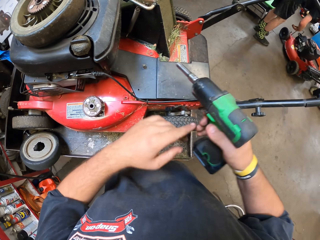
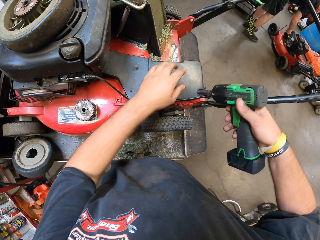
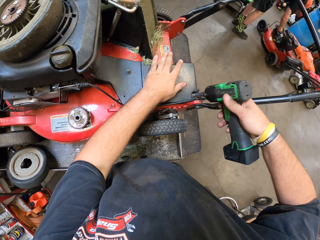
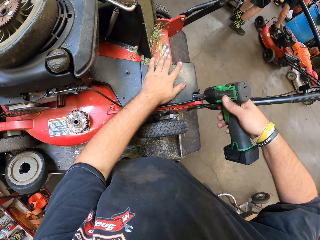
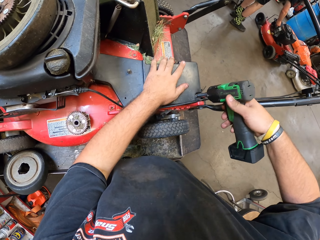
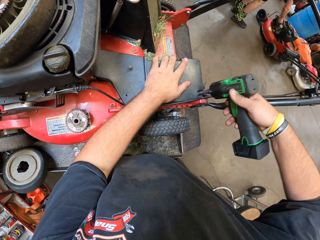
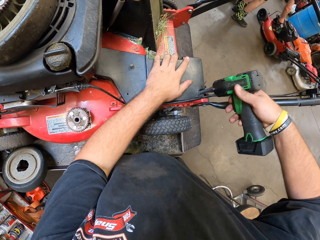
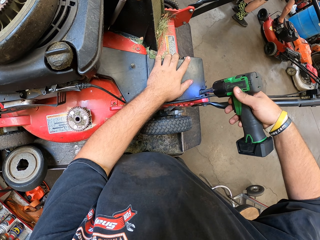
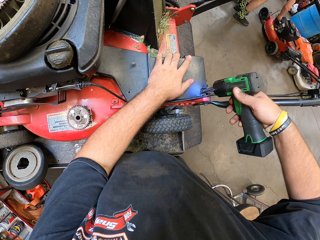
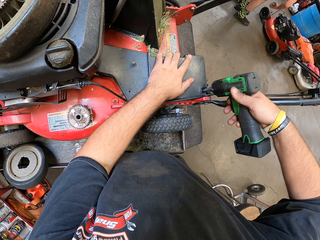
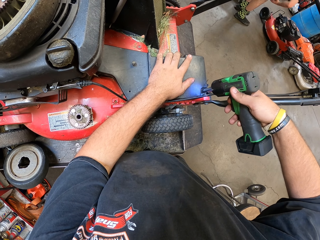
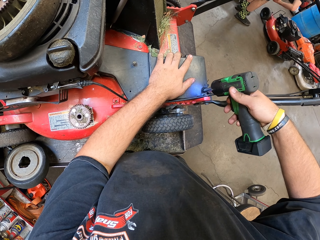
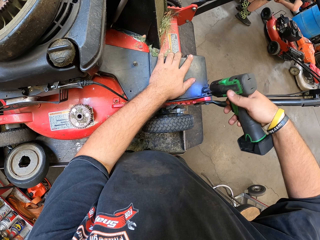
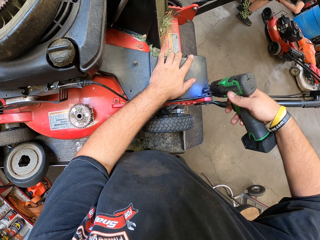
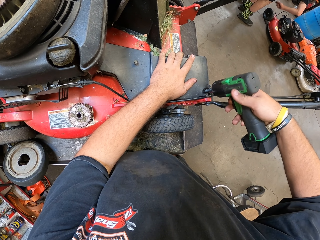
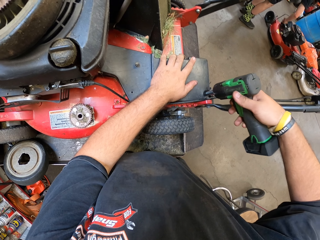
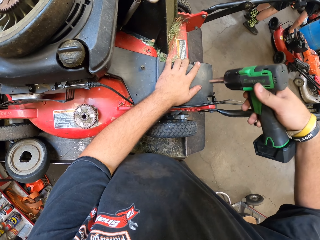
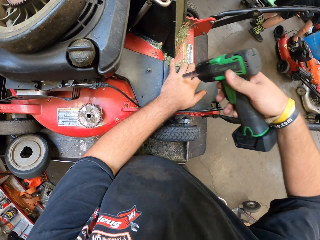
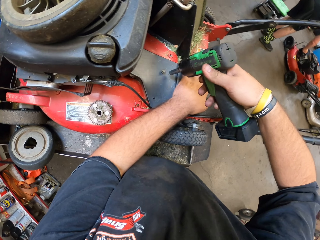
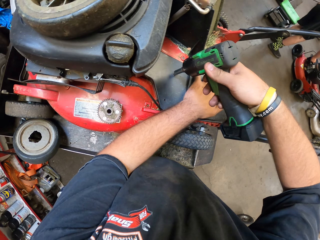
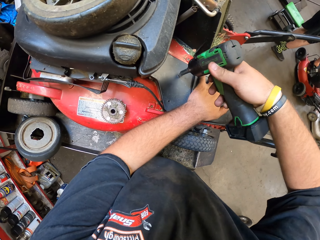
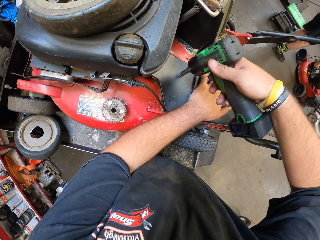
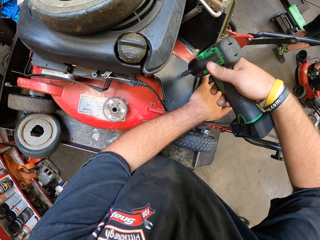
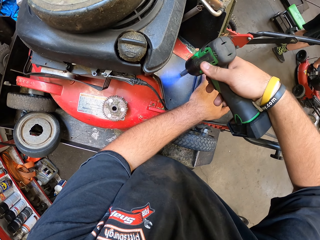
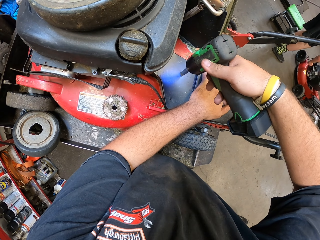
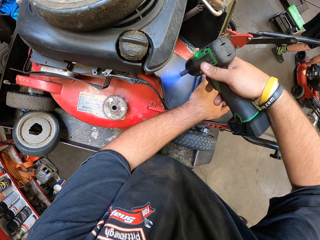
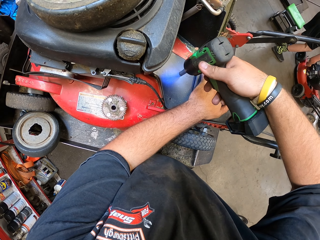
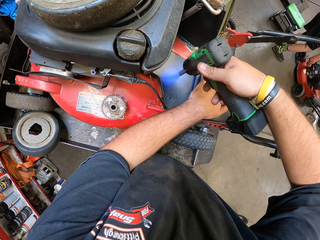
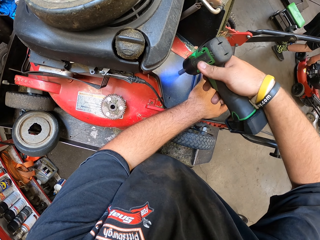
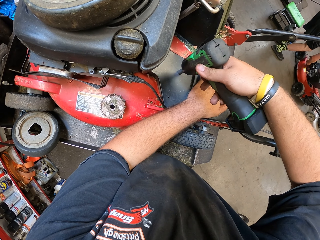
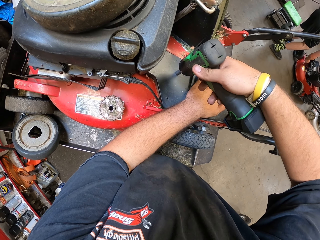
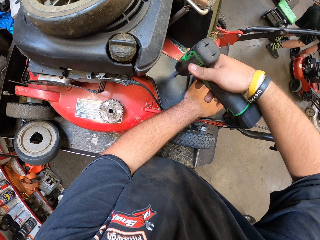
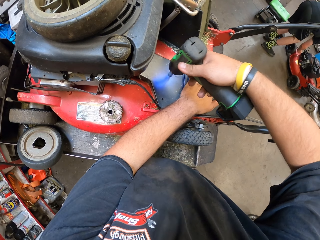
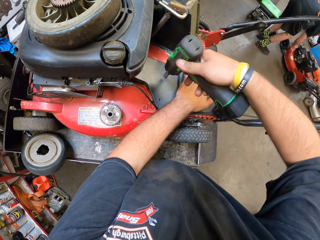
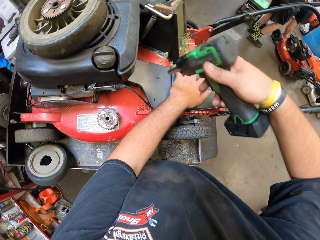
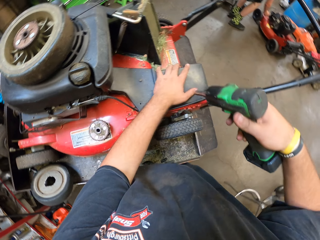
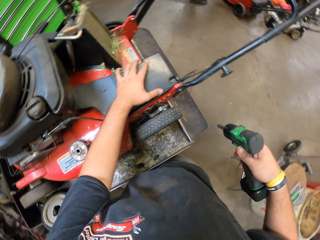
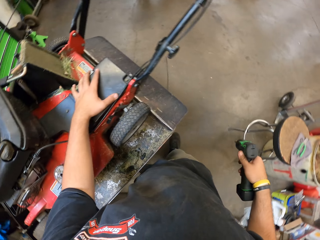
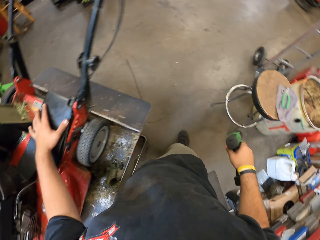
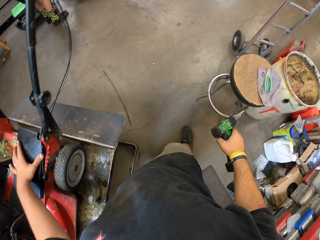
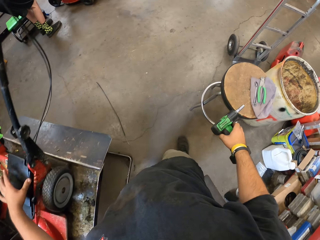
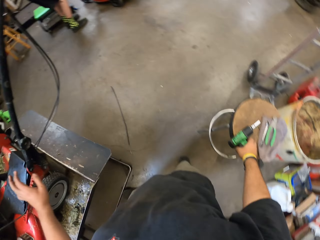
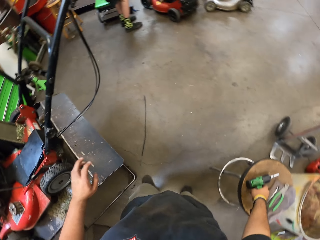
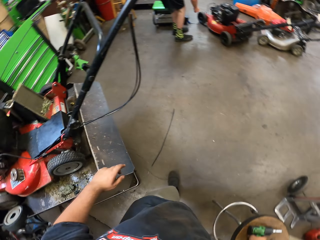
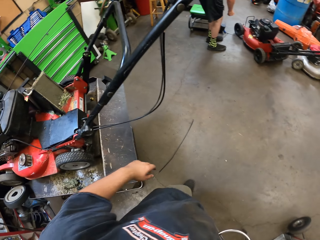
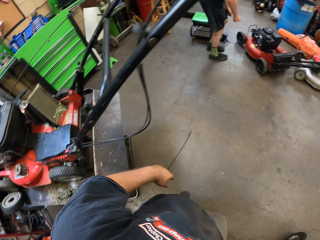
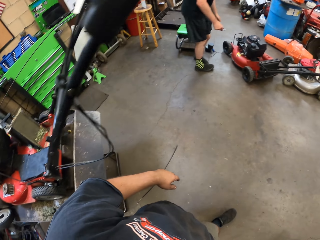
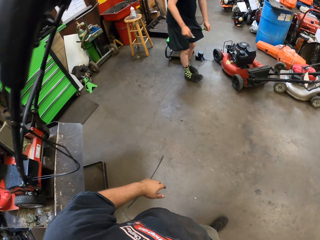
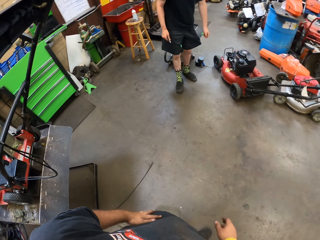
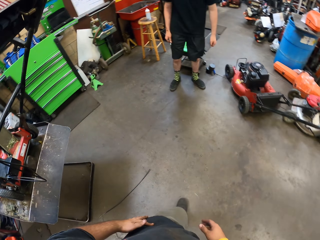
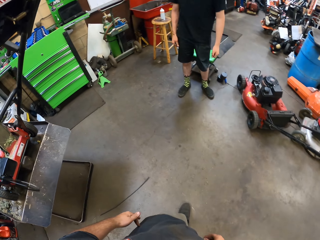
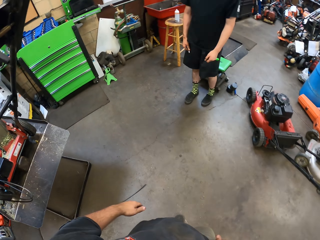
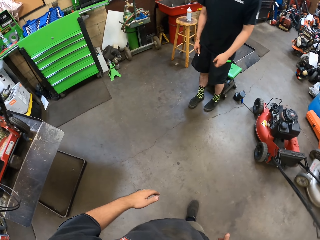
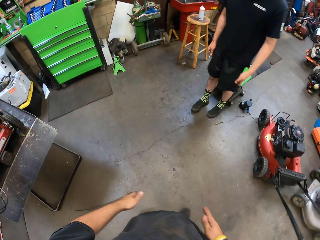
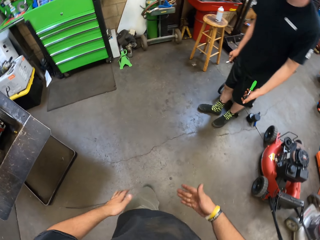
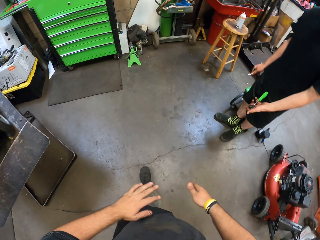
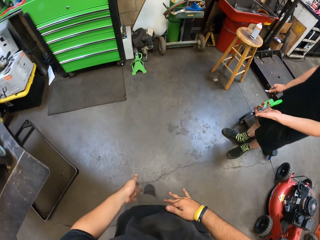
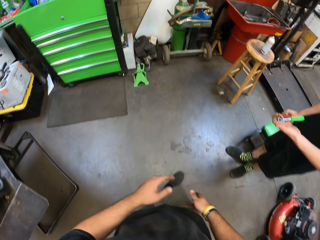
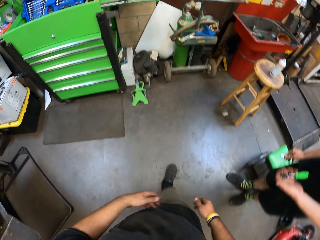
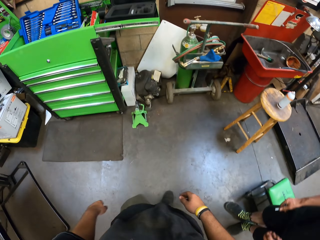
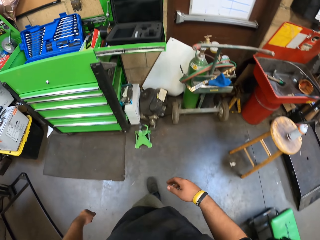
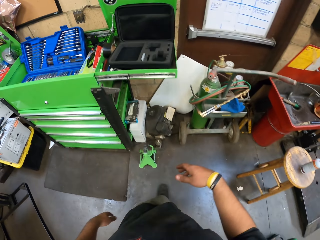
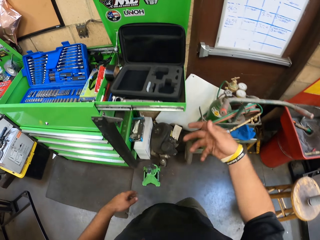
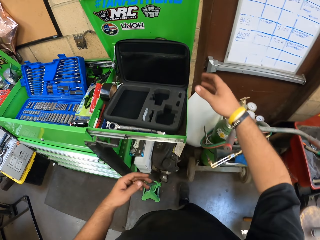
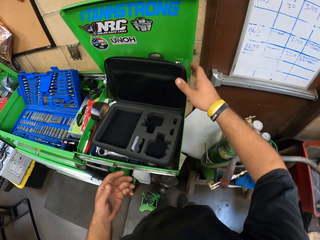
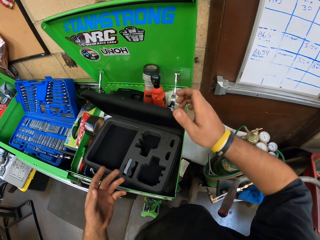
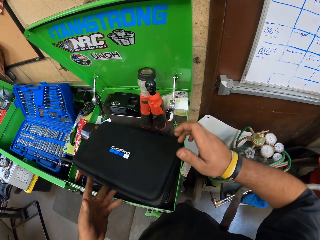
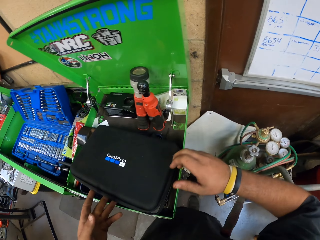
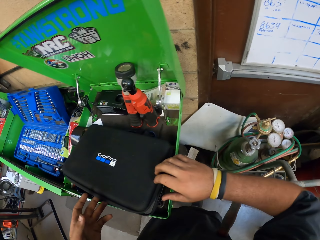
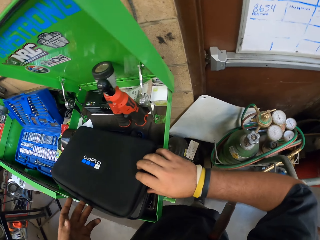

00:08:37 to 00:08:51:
The camera wearer holds the nut gun with both hands. They adjust the bolts on the cover with the nut gun. A person fixes the lawn mower. The camera wearer fastens the bolt on the lawn mower. They stare around. They put the impact driver on the stool. They walk around. They communicate with the person. They walk around. They close a movable plastic tool box with the right hand.
